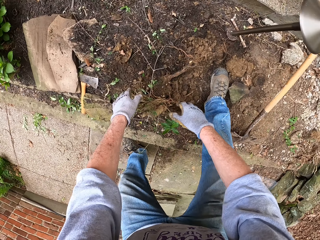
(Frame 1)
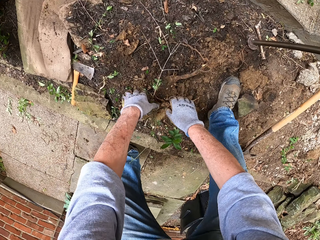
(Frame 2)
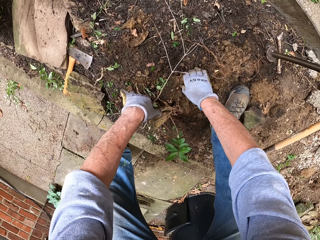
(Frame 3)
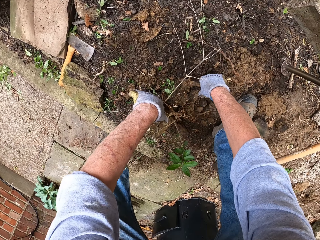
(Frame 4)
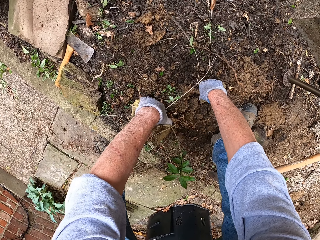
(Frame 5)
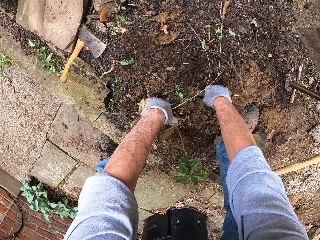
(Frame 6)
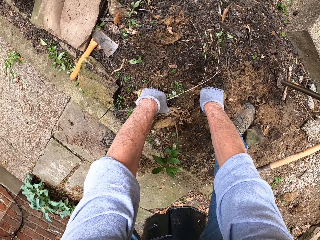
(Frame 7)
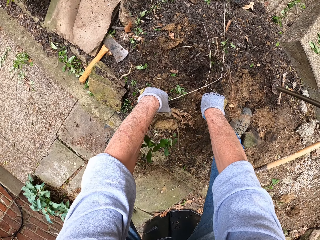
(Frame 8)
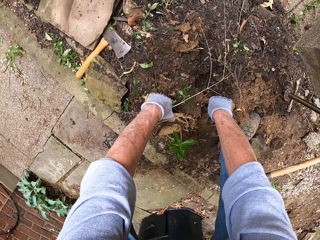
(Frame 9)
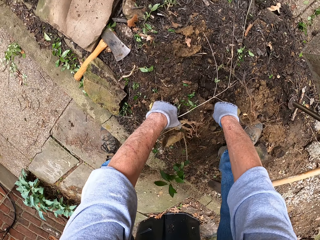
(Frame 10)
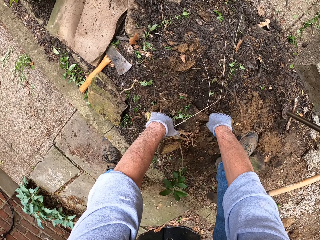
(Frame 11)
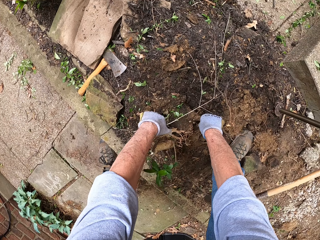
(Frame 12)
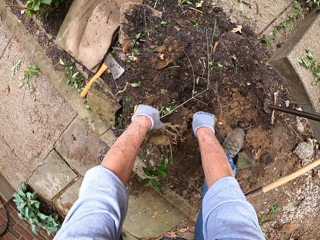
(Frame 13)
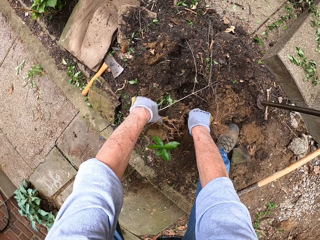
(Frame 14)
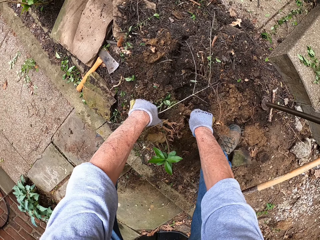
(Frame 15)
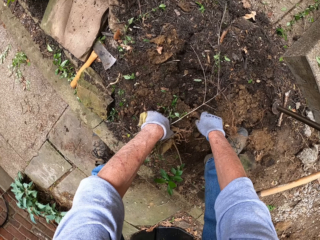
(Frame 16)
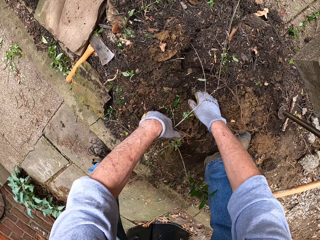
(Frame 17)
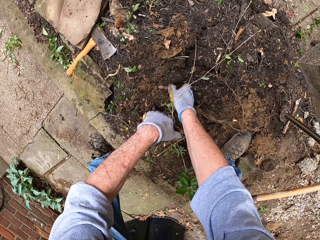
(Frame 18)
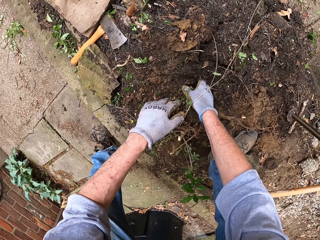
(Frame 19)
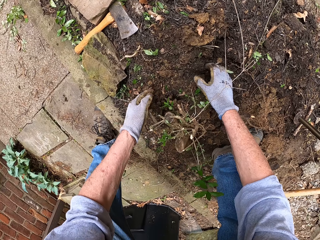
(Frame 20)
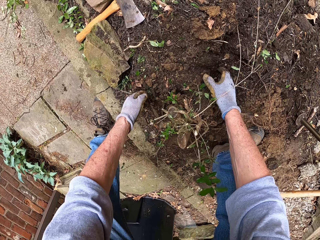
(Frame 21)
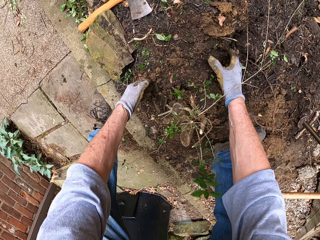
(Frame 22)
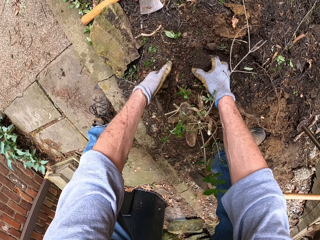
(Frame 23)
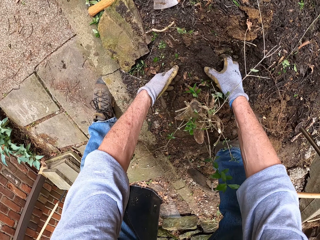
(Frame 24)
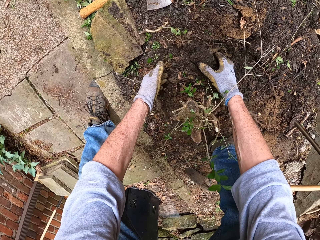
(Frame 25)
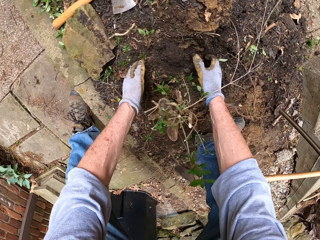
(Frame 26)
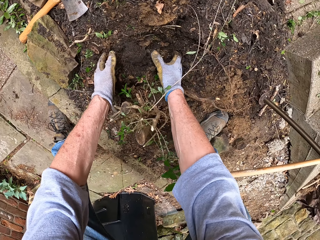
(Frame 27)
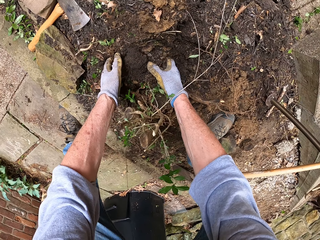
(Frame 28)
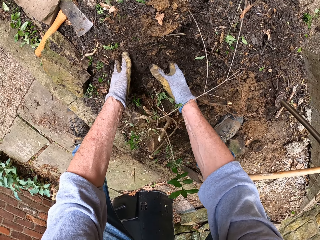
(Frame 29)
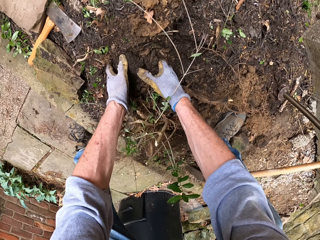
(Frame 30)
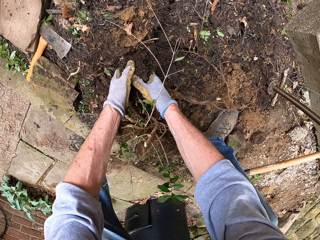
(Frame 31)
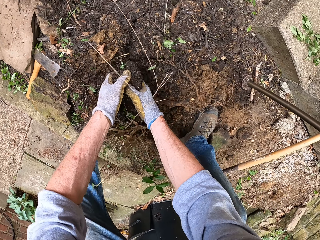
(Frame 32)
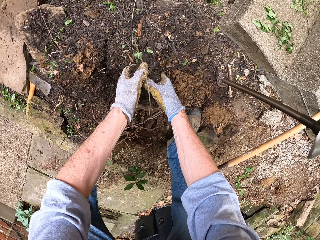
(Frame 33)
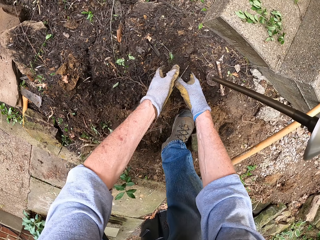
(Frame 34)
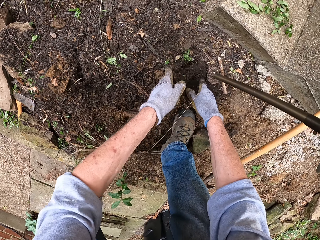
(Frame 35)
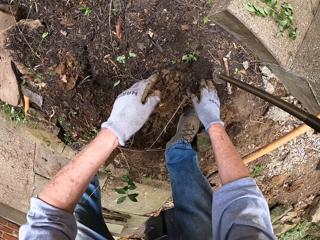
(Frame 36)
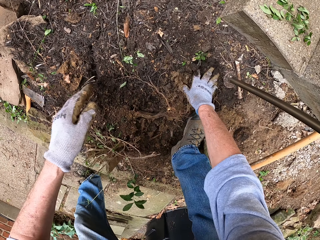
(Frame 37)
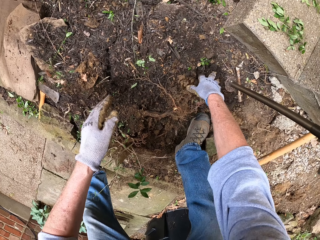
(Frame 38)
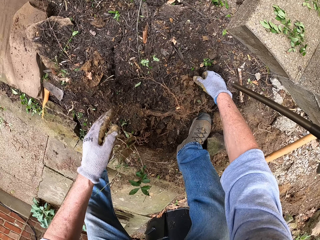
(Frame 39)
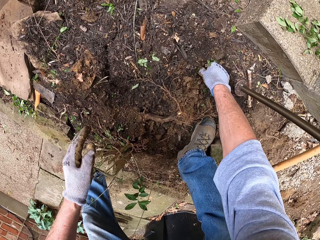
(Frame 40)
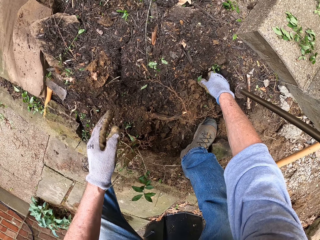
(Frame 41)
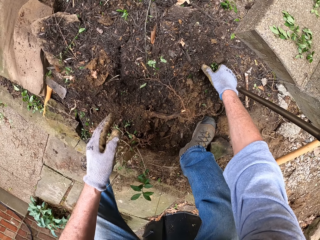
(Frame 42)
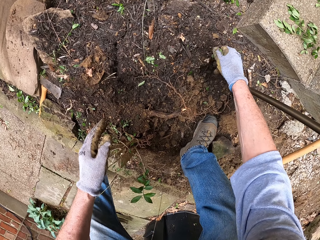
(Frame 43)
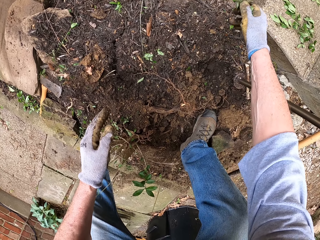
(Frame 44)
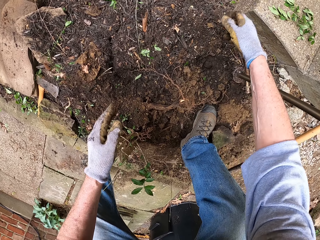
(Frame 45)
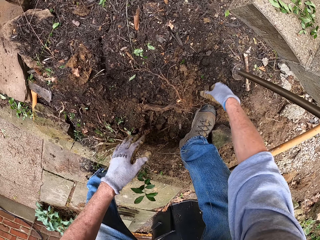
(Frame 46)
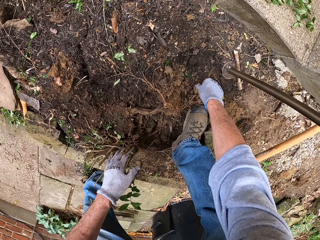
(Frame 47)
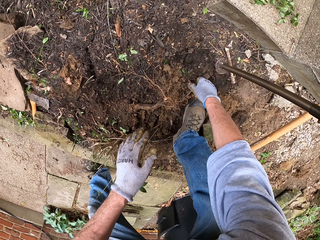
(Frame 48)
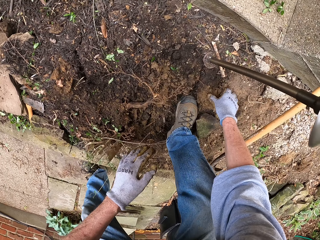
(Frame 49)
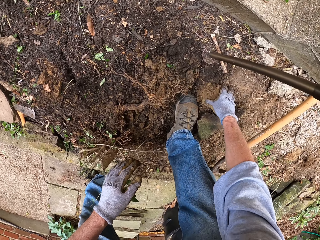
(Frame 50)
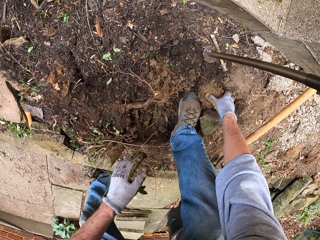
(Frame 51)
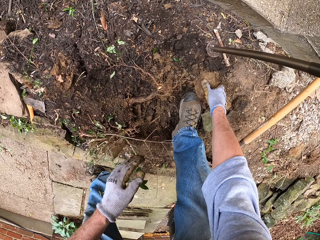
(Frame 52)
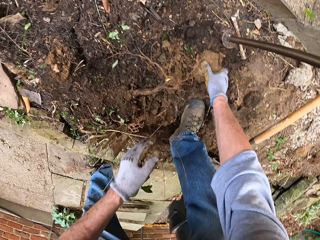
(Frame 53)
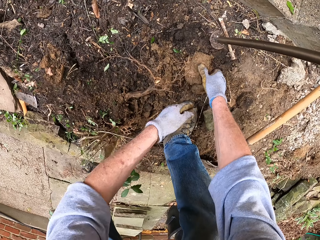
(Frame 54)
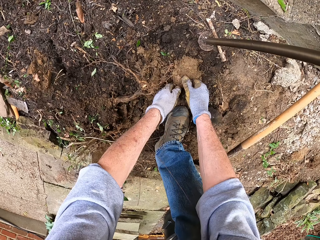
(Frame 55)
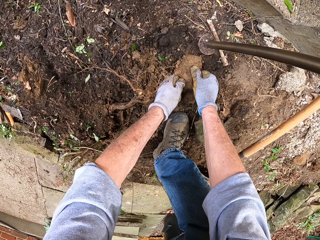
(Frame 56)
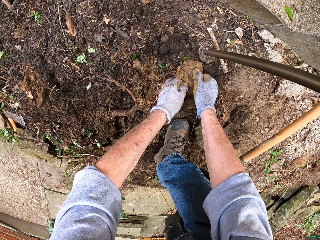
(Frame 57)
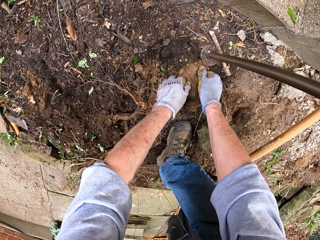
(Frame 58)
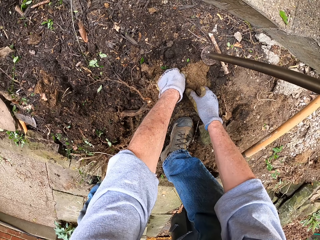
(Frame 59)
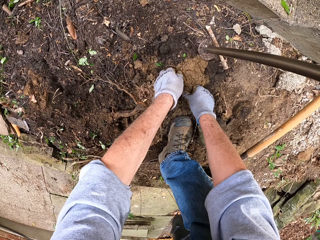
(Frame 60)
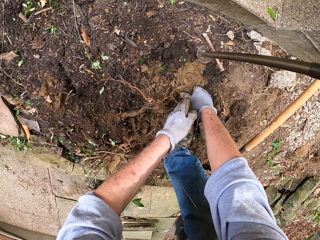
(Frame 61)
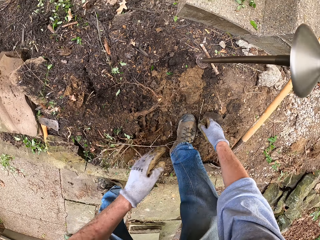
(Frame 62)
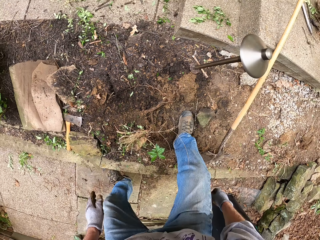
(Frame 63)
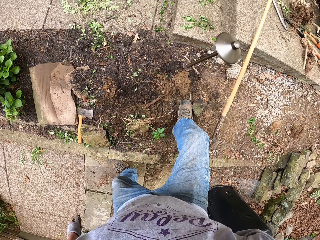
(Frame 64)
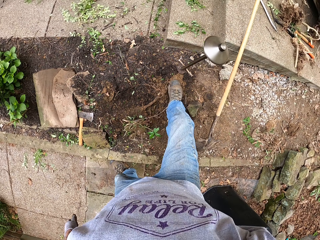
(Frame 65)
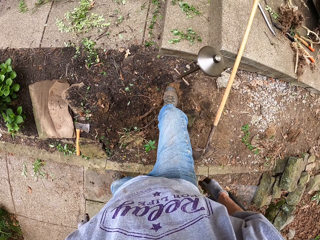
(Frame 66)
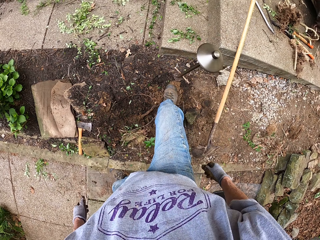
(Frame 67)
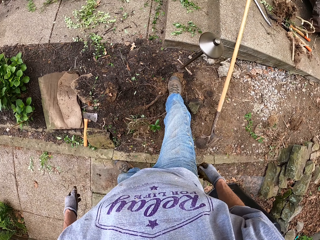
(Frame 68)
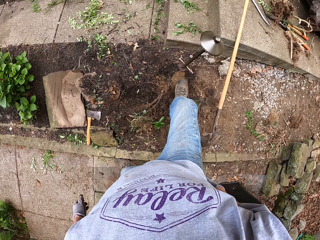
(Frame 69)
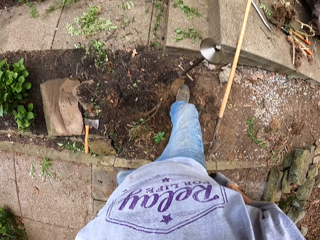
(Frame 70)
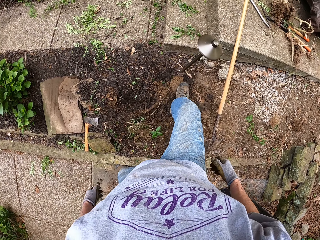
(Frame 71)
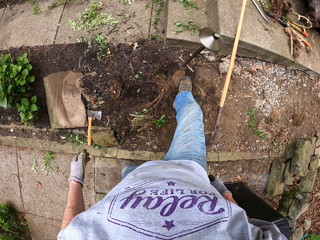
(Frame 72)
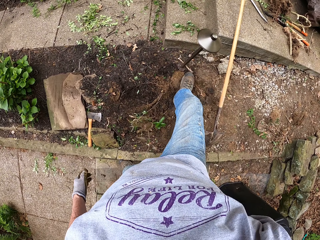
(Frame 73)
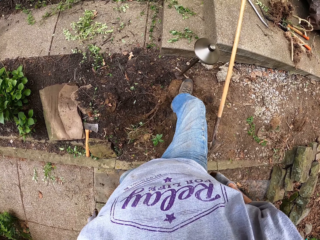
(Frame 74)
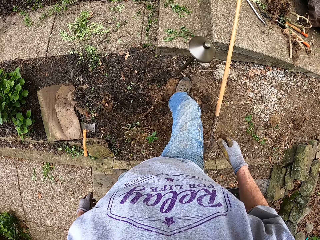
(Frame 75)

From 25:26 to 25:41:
The camera wearer throws away the roots of the plant. He pulls out the weed stump from the ground with his hands. He packs the soil around the stump with his hand. He picks up the soil and throws away the soil. He presses the soil with the hand. He uproots a small weed from the ground with his right hand. He moves a lump of soil with his right hand. He presses the soil with the hand. He smashes the lump of soil with both hands. He presses the soil with the leg. He smashes the lump of soil with his leg.

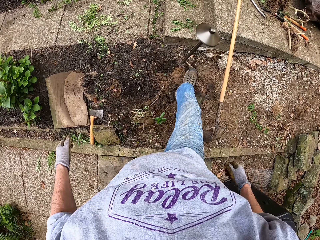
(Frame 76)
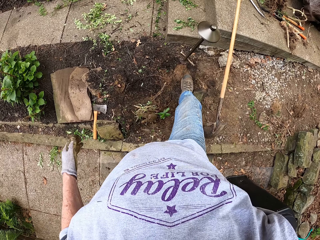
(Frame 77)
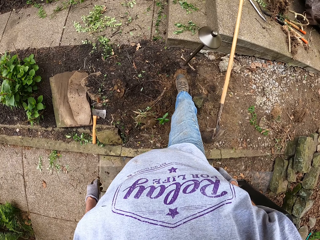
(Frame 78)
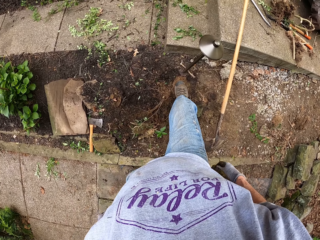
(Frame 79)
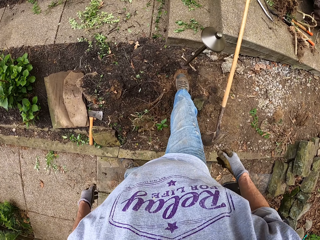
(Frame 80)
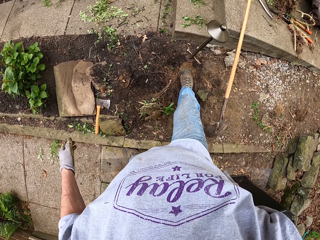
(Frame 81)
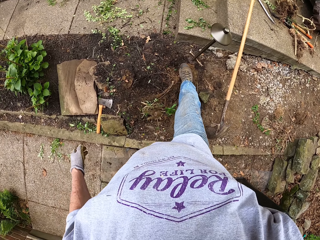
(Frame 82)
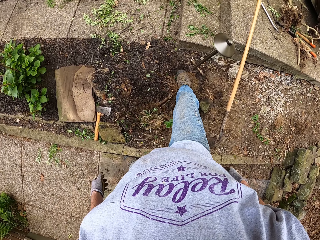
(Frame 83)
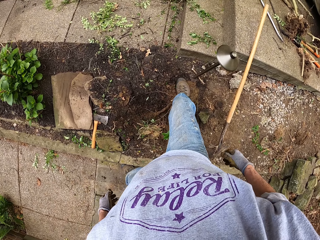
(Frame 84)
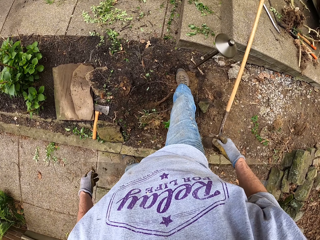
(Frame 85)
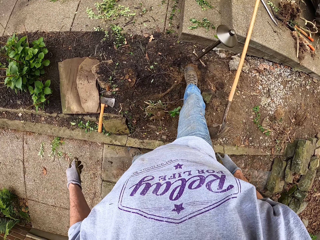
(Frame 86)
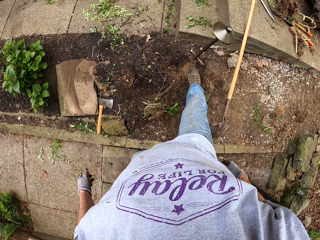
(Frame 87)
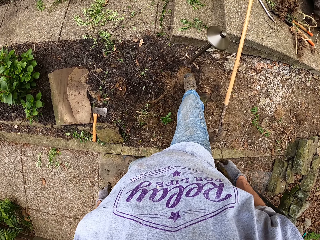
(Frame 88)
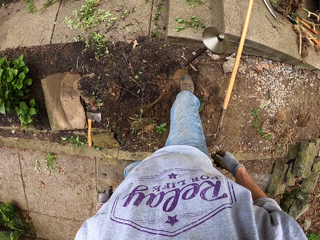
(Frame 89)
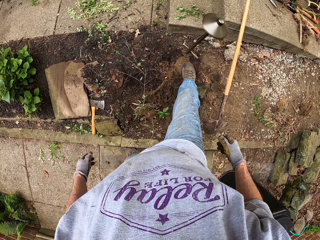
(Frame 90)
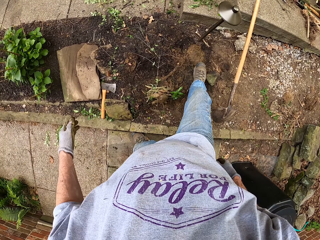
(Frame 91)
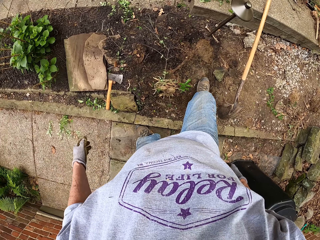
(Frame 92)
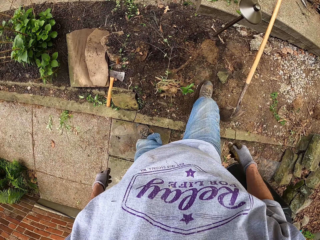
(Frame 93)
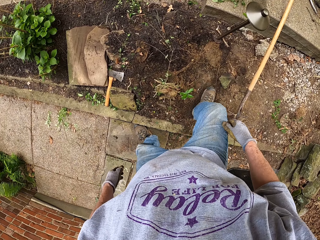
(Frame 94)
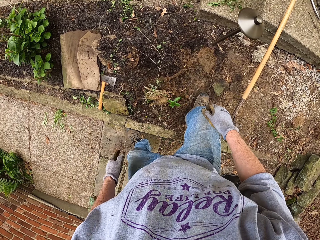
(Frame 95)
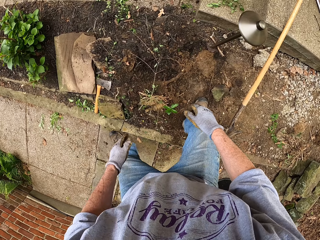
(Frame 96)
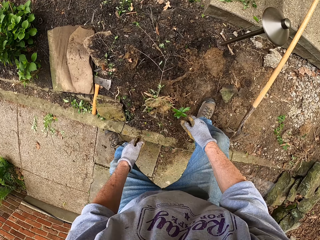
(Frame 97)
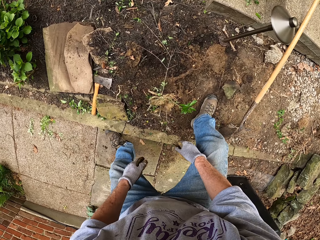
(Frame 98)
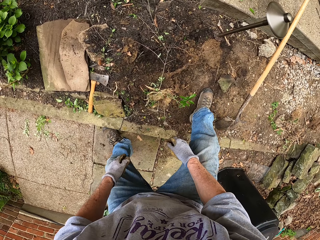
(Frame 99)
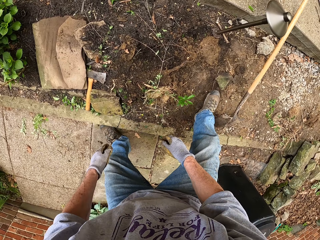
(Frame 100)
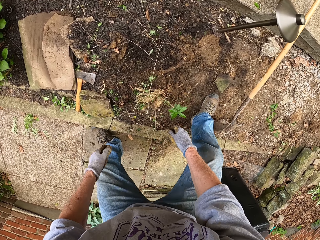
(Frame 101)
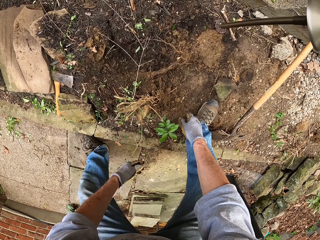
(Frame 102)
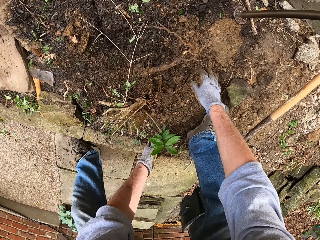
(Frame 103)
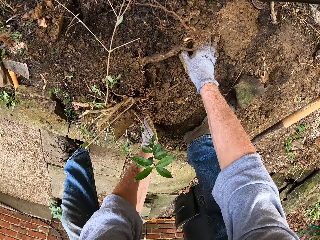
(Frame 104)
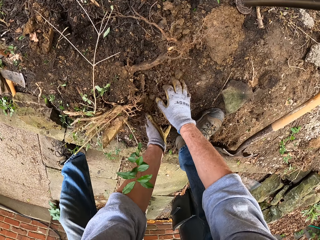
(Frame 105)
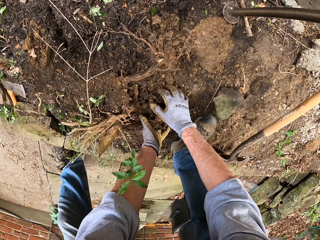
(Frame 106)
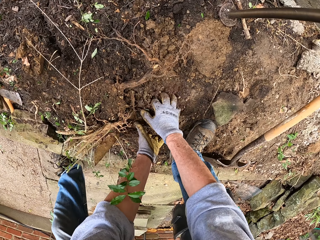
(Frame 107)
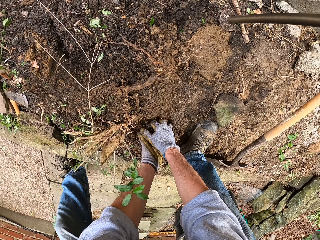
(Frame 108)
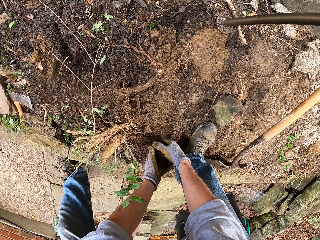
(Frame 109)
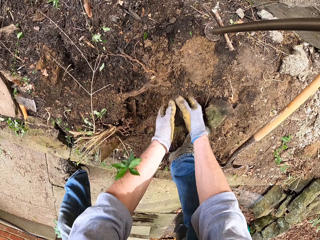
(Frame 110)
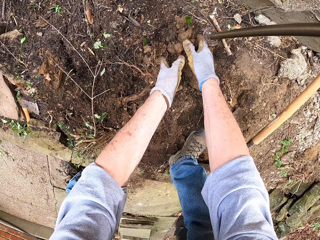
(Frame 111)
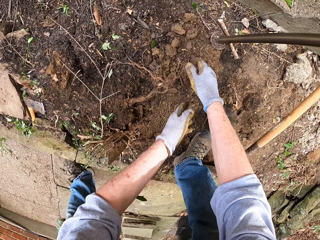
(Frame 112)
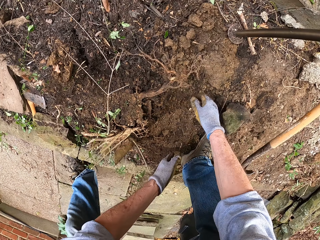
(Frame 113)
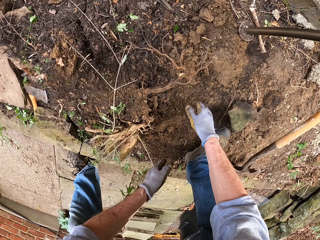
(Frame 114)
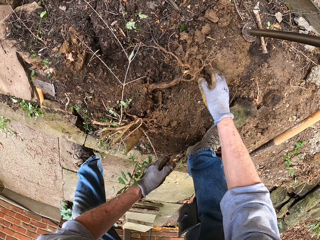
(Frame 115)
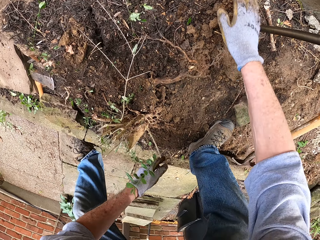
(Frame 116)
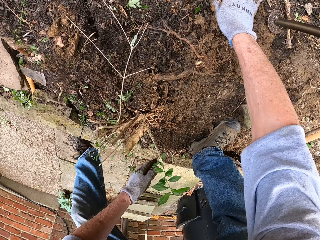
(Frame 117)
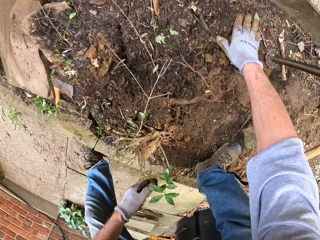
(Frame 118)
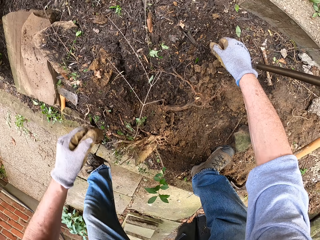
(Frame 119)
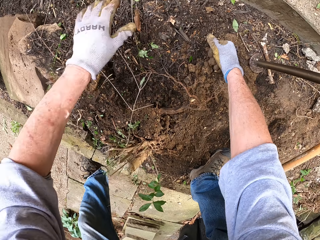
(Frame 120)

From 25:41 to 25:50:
The camera wearer picks up the soil. He packs the soil around the stump with his hand. He throws the soil in front.
